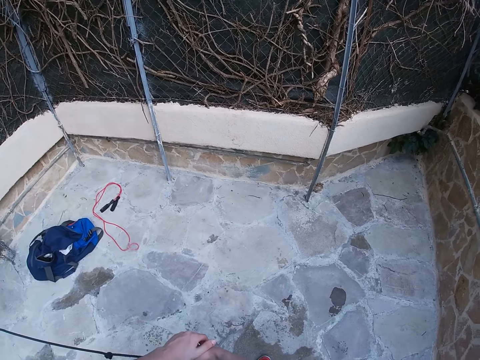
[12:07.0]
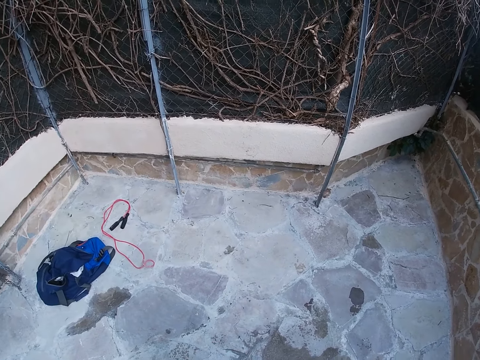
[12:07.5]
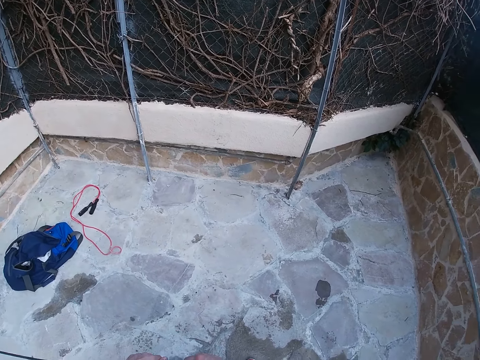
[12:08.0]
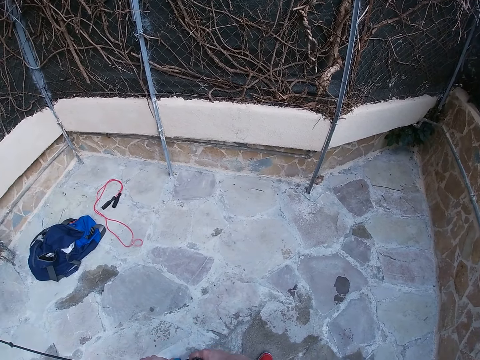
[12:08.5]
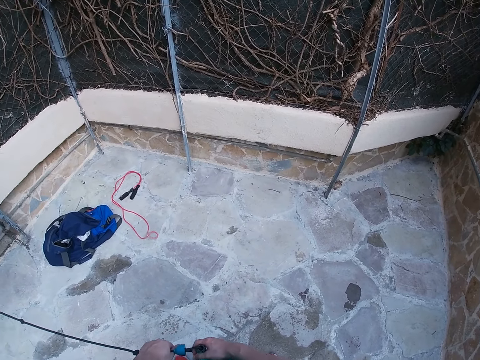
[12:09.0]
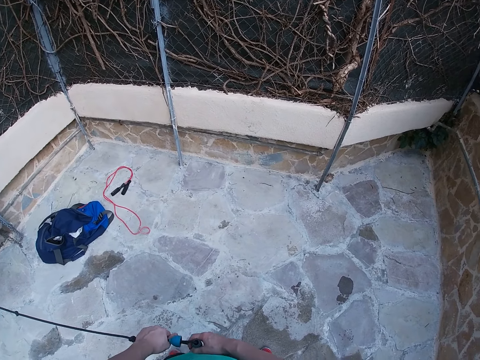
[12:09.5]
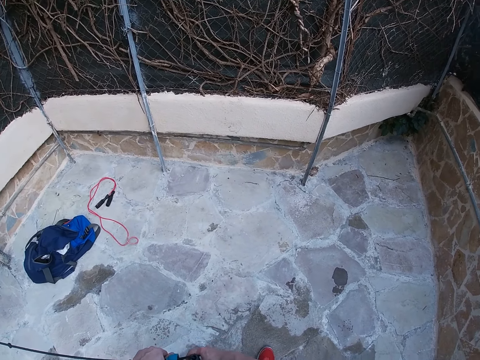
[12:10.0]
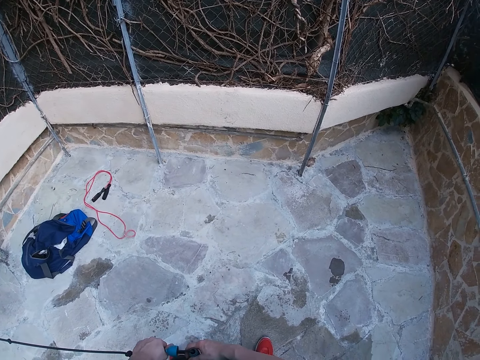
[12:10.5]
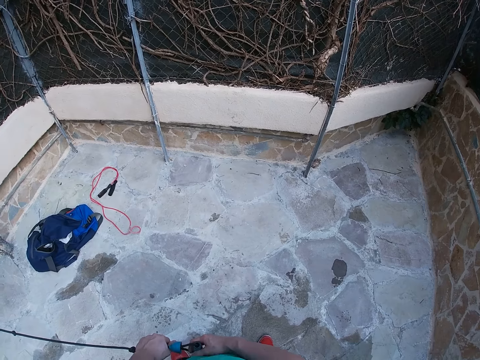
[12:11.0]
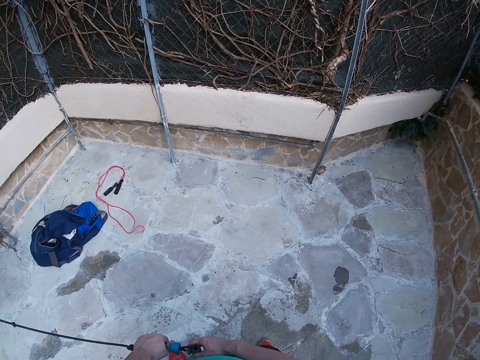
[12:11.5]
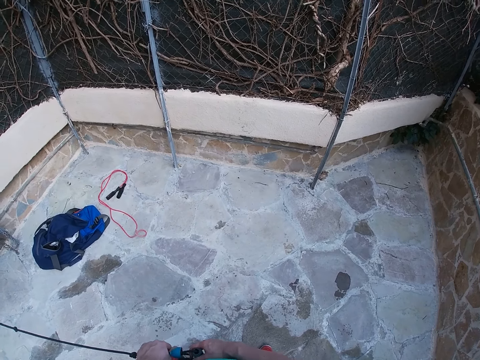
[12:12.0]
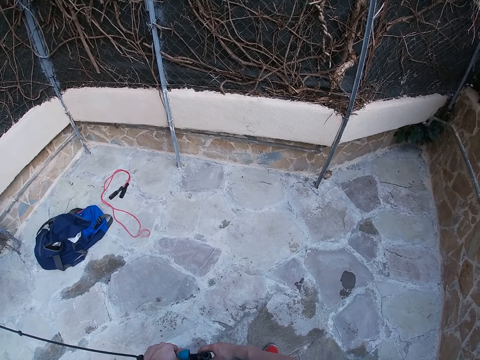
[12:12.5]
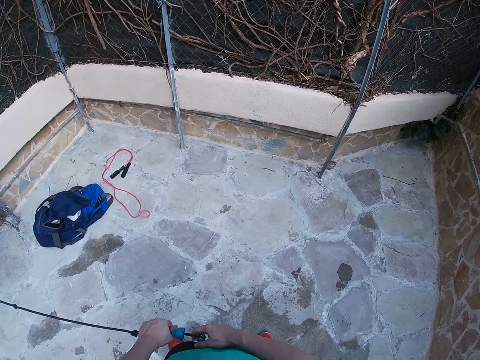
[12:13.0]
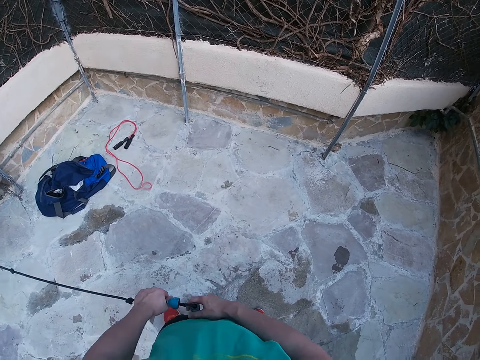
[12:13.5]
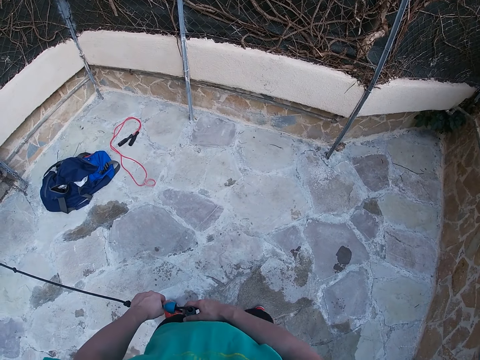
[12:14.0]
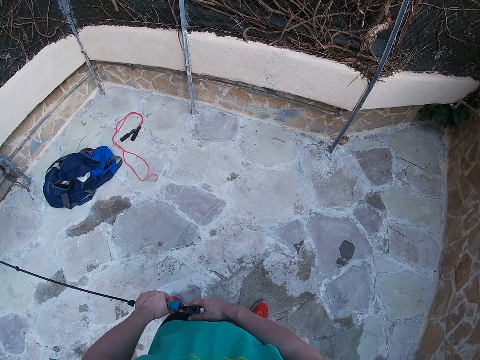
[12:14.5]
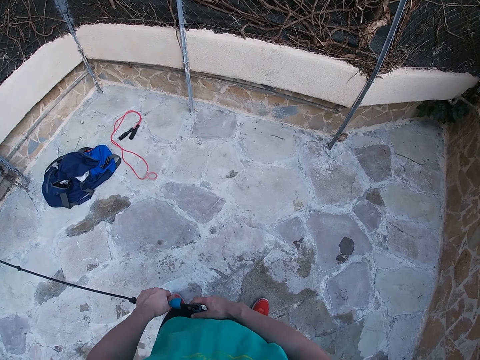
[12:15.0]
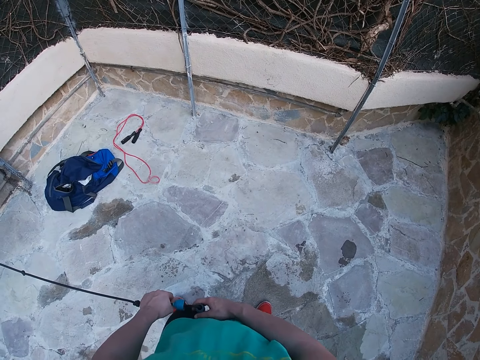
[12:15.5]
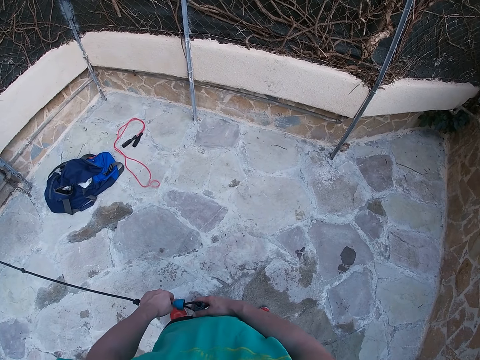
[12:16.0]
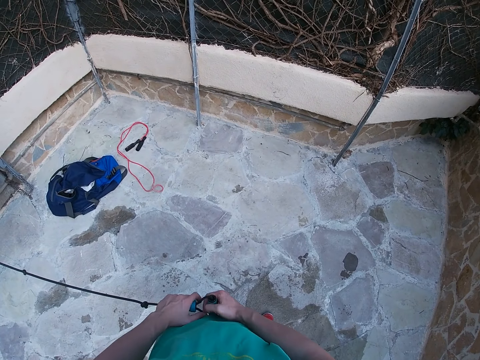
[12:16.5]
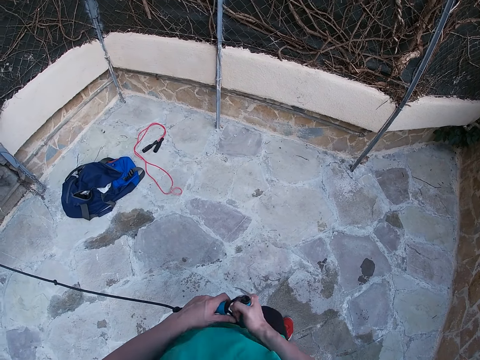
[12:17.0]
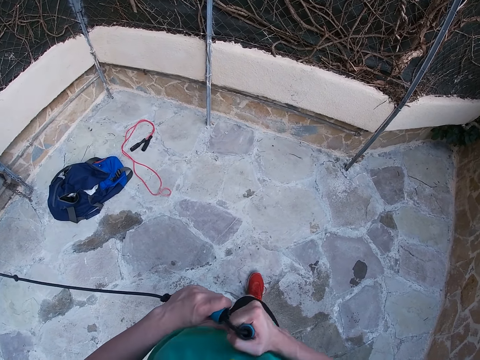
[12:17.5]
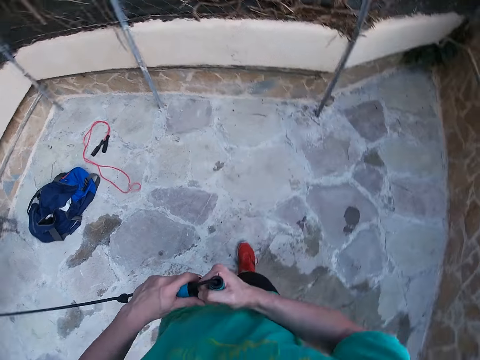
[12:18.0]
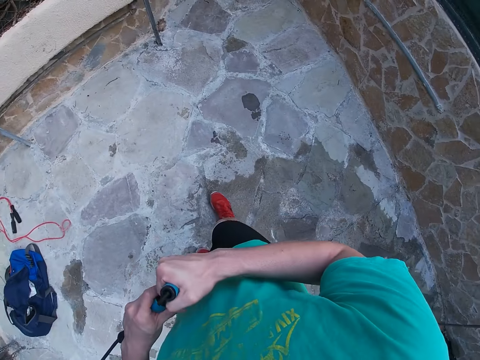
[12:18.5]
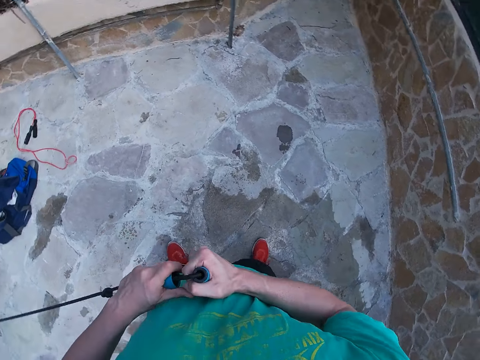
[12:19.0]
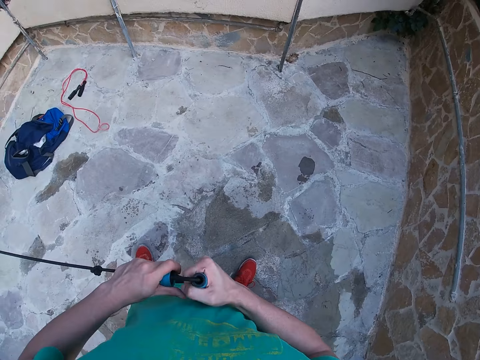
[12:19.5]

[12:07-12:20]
The camera wearer looks around. He holds the resistance band with both hands. He flexes his legs. He adjusts the resistance band. He moves around.

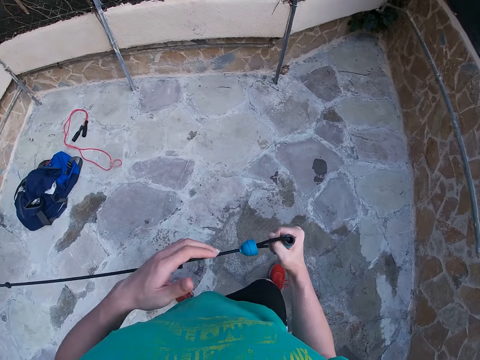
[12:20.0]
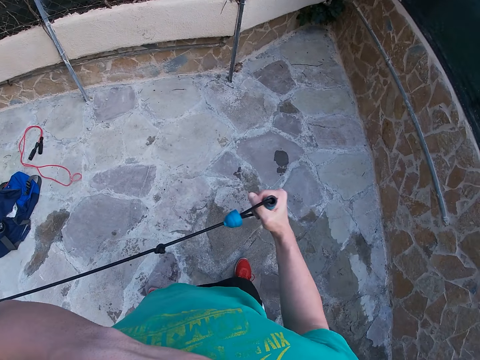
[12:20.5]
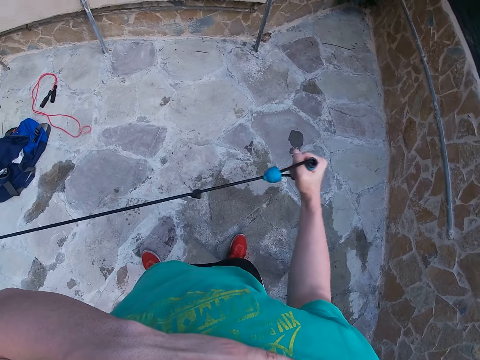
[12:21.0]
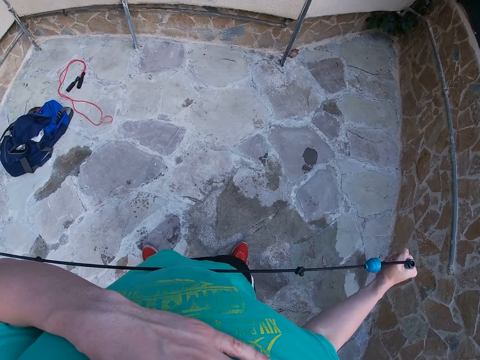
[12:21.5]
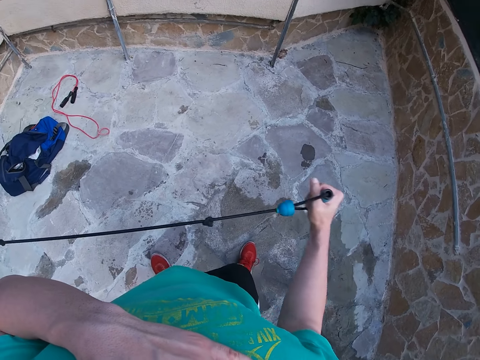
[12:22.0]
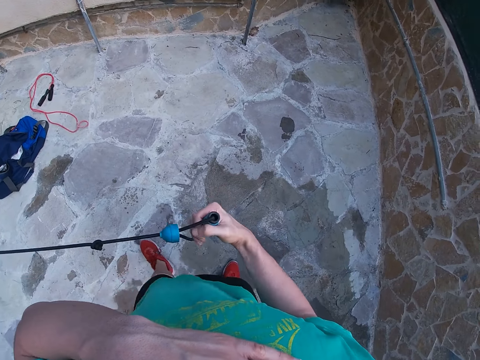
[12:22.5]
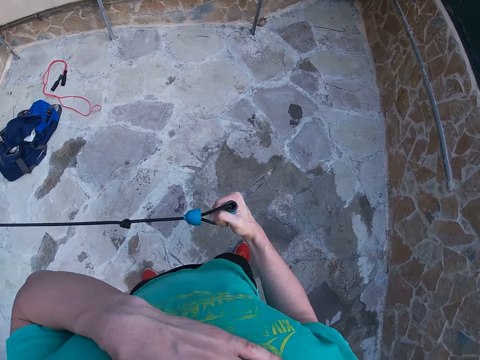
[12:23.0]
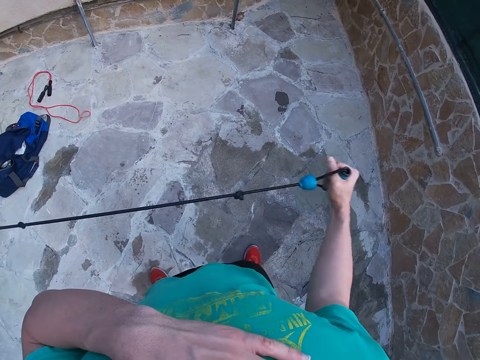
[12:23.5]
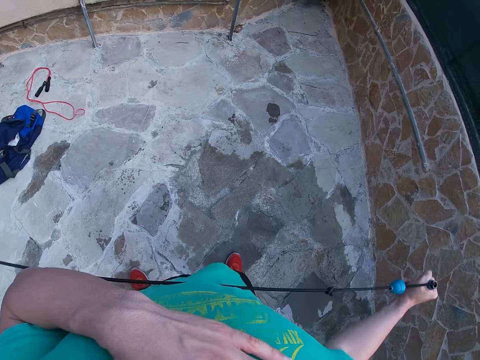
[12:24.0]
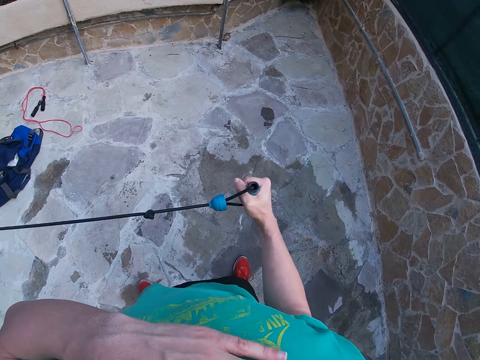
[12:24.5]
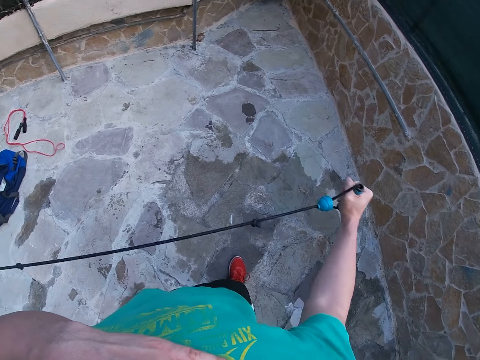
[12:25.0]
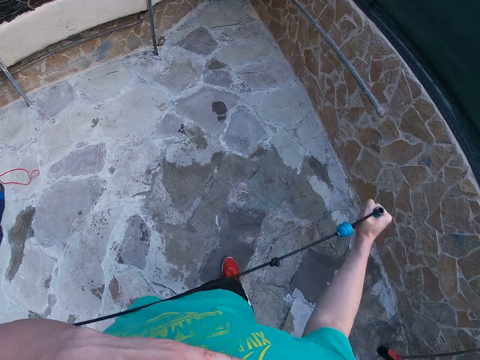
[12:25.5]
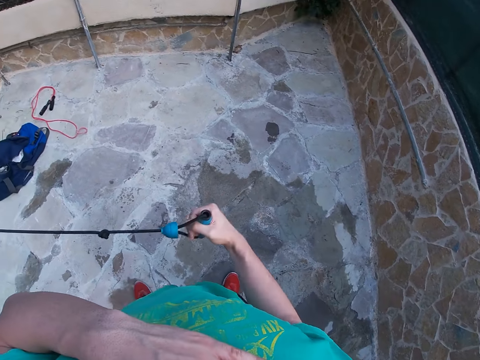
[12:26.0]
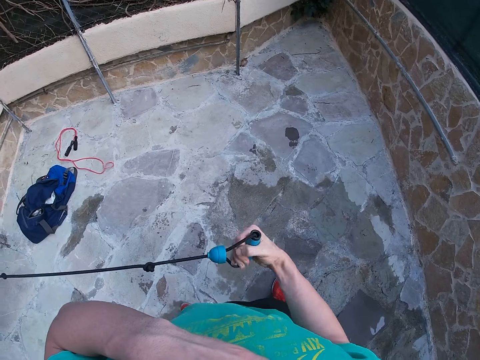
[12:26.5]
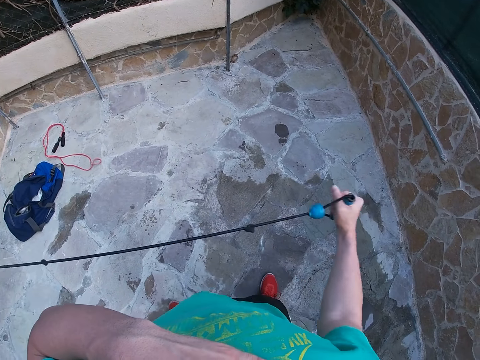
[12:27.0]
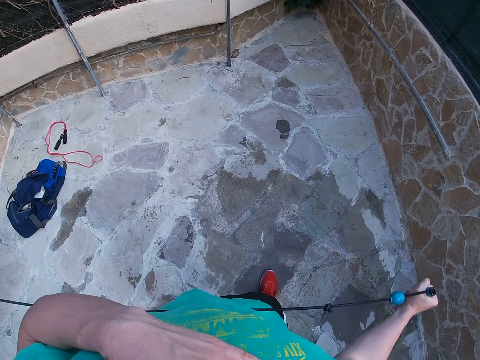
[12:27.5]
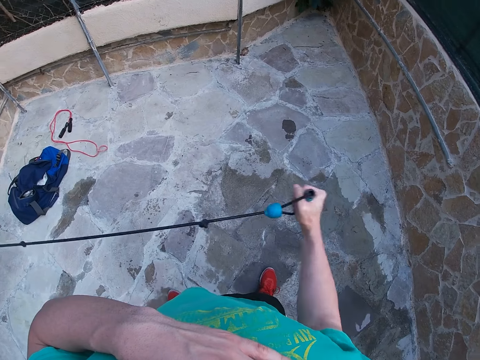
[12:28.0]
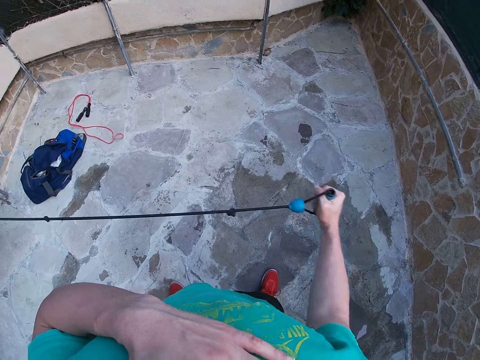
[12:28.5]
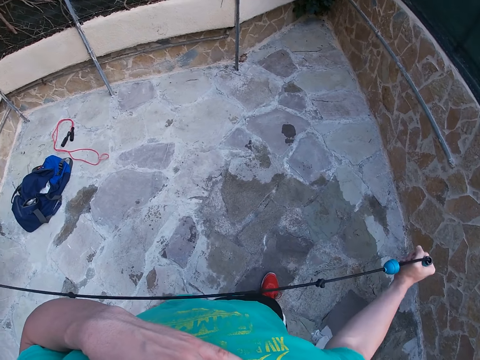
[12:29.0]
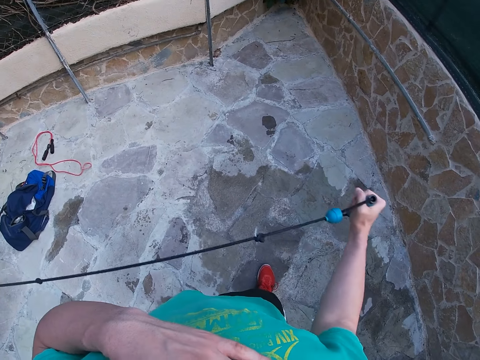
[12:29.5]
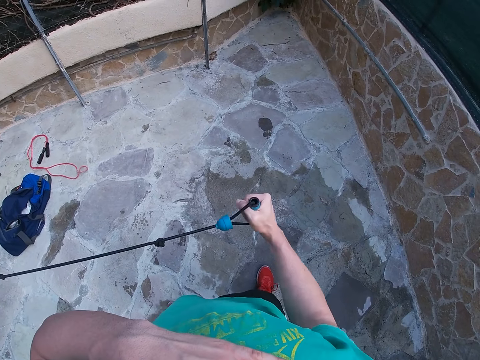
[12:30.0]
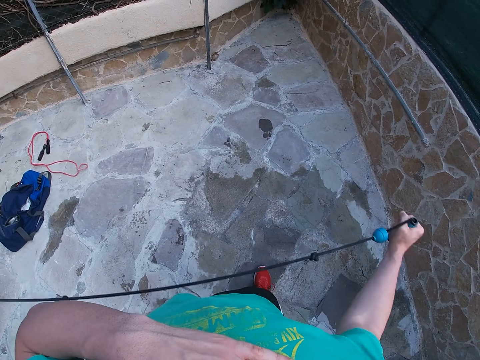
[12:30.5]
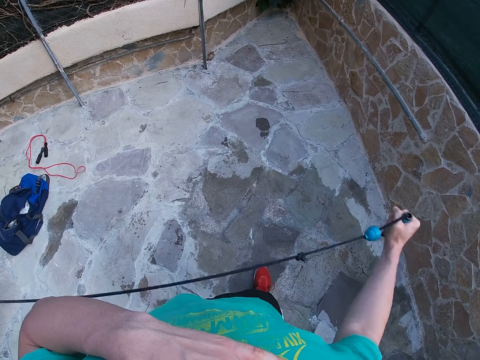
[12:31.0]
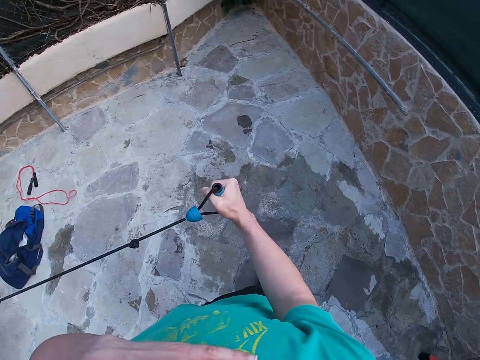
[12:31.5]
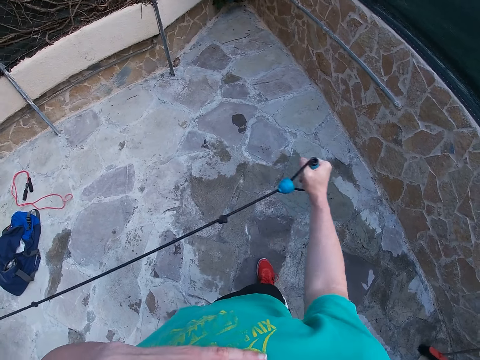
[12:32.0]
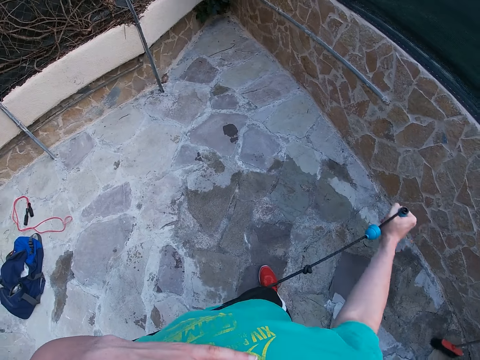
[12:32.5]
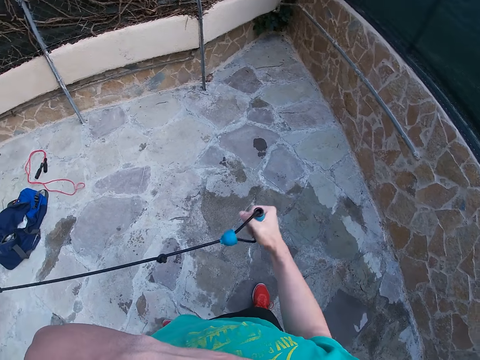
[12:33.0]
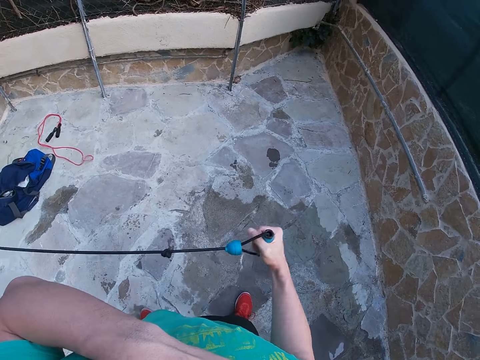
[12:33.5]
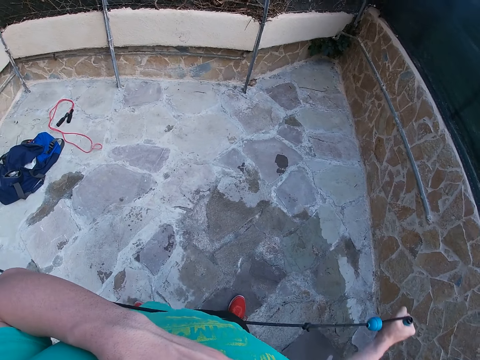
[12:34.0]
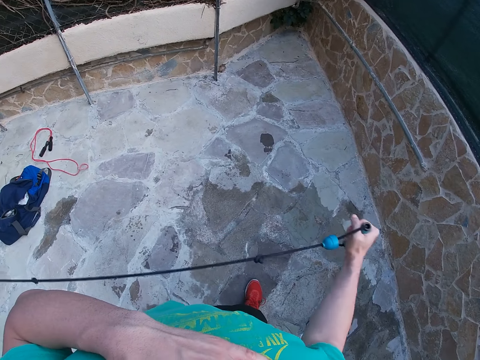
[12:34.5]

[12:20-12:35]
The camera wearer puts the left hand on his chest. He works out his right arm with the resistance band. He moves backwards. He works out his right arm with the resistance band.
